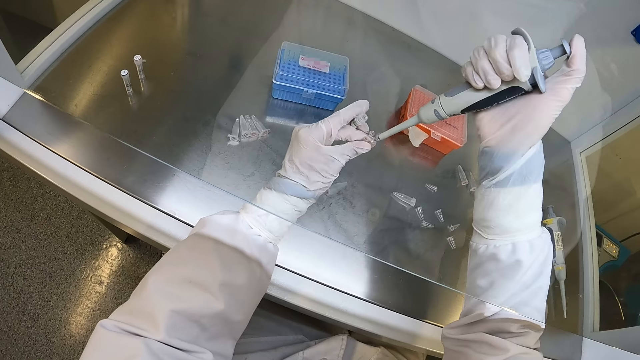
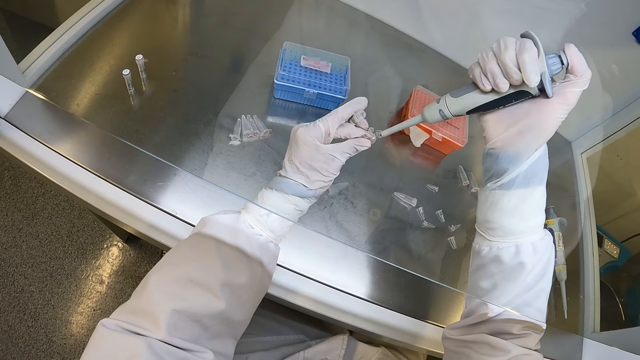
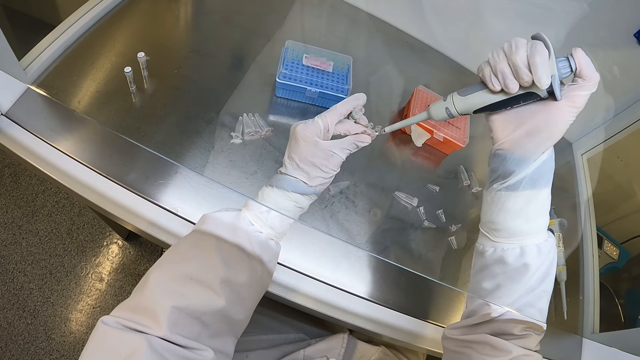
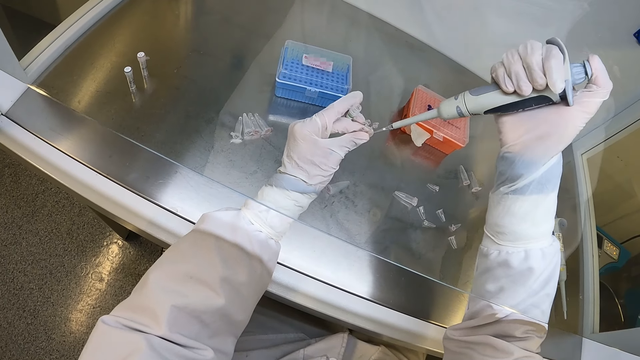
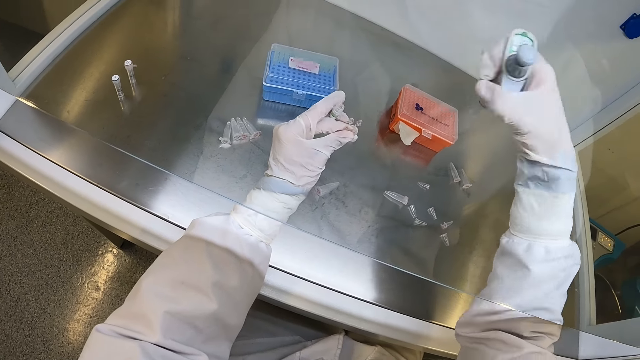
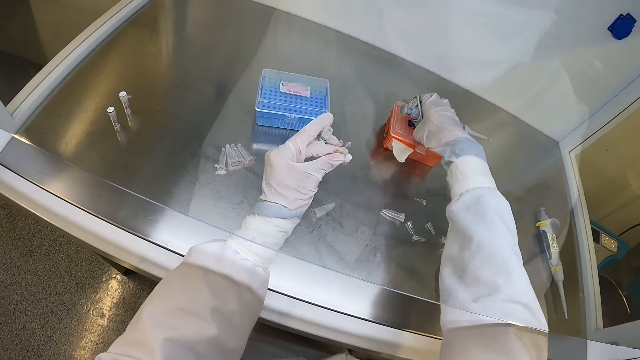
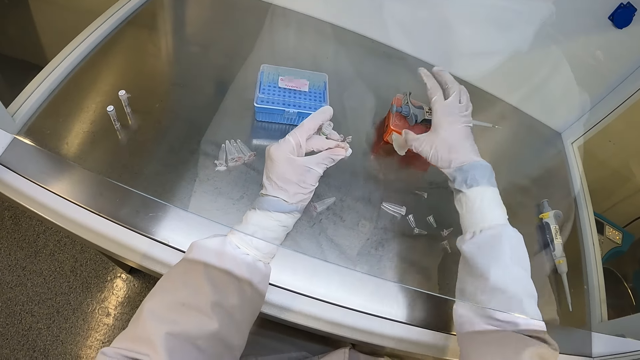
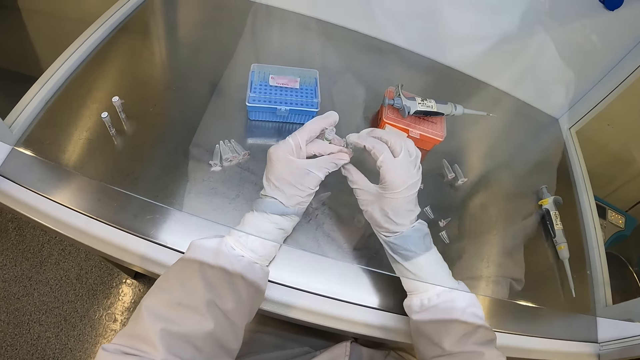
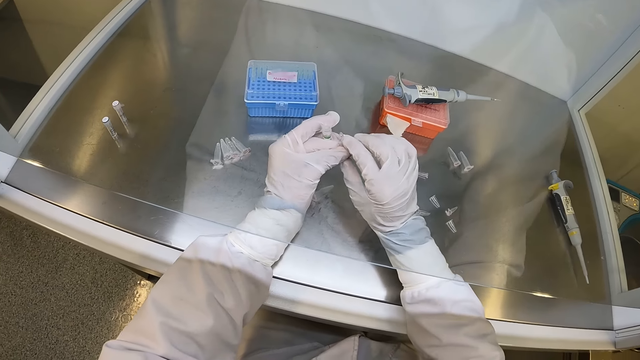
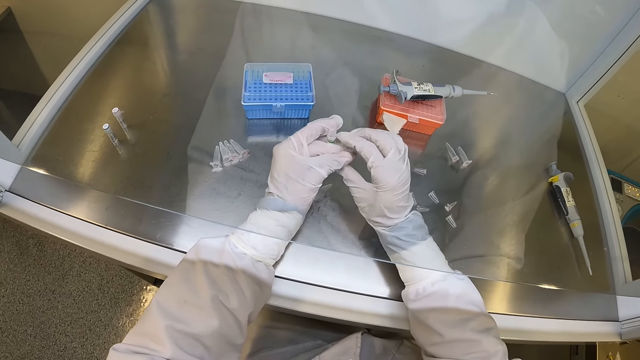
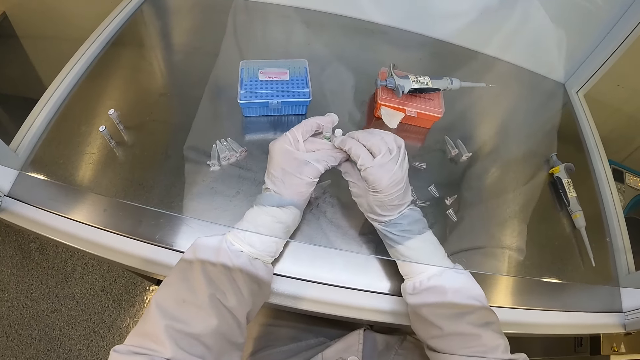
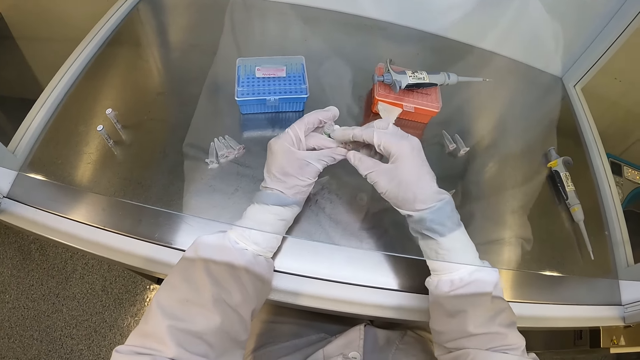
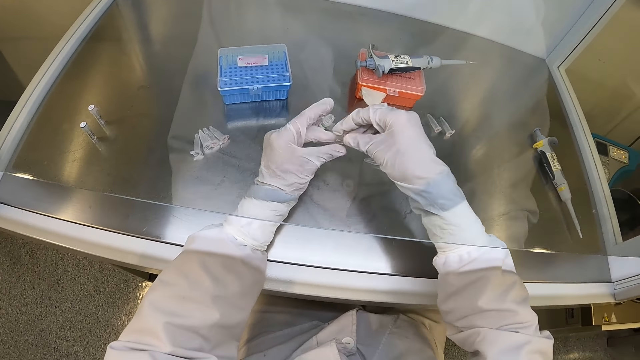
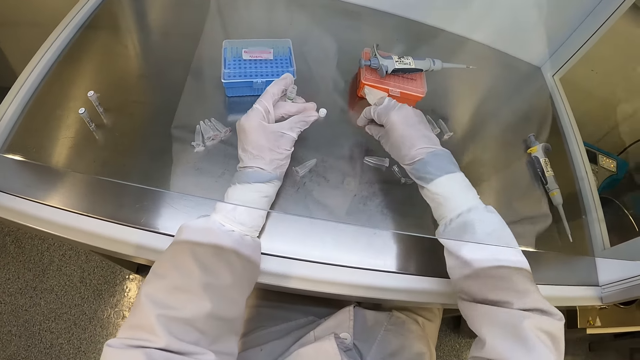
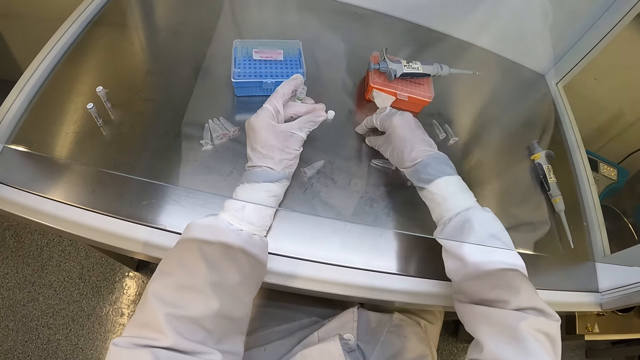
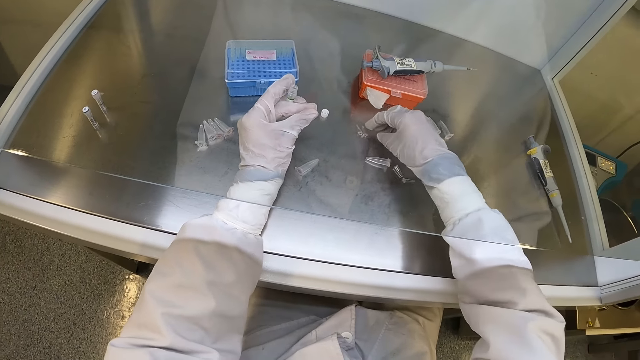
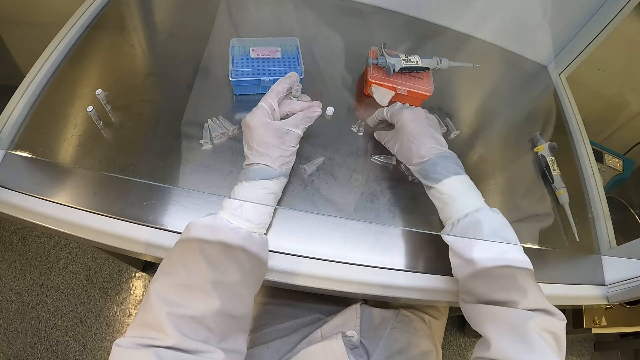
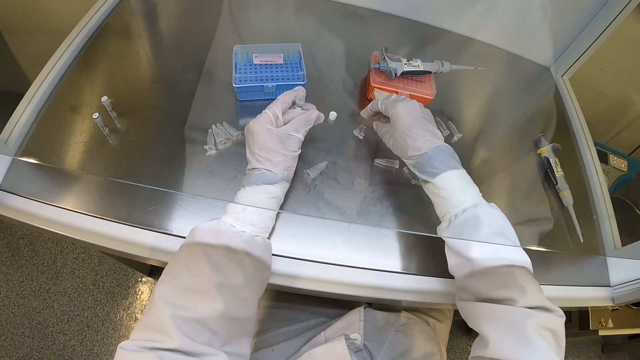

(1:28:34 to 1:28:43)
The camera wearer pours the chemical solution from the micropipette into the plastic tube in his left hand. He places the micropipette in his right hand on the test tube rack on the cabinet. He closes the plastic tube lid in his left hand with his right hand. He passes the plastic tube from his right hand to his left hand. He places the plastic tube on the cabinet with his right hand.

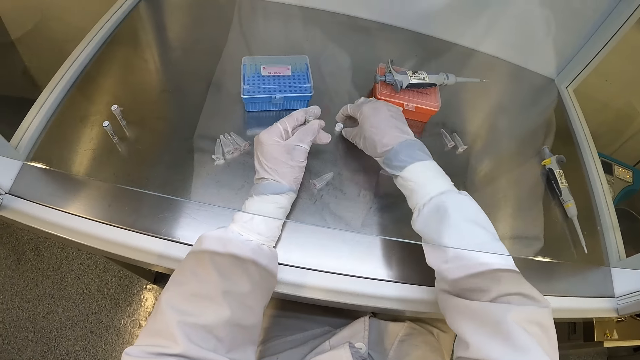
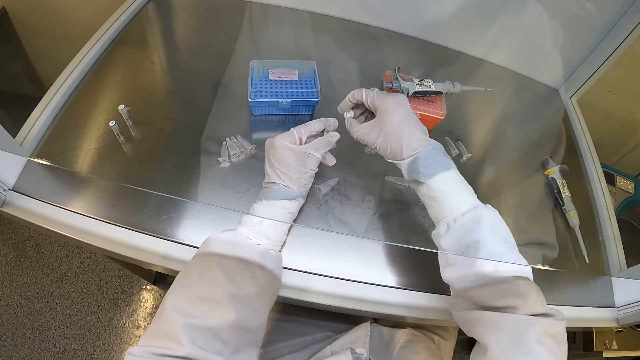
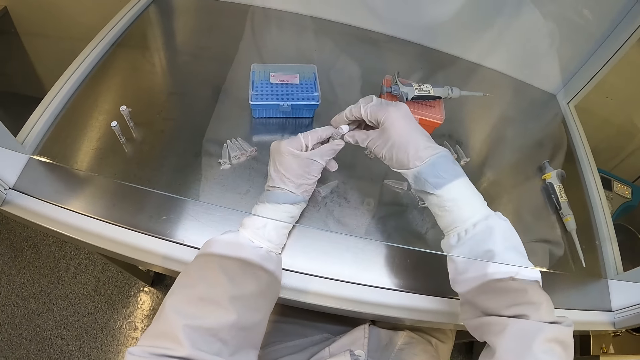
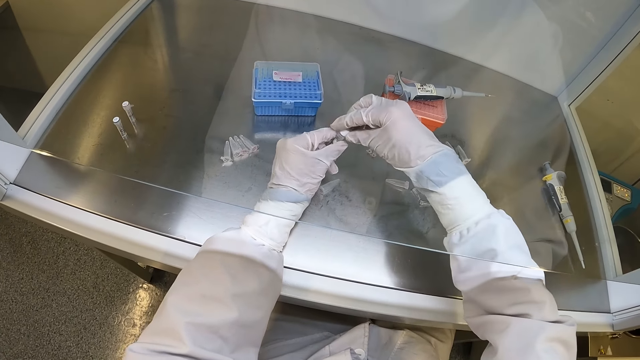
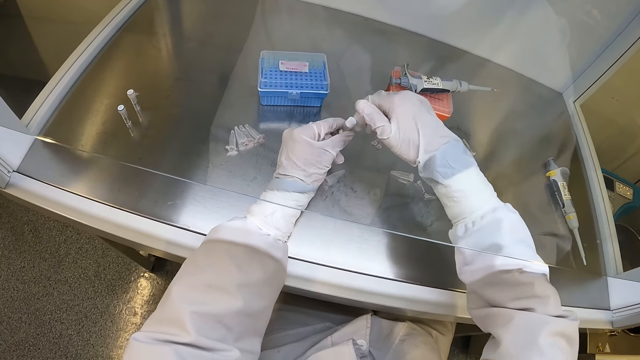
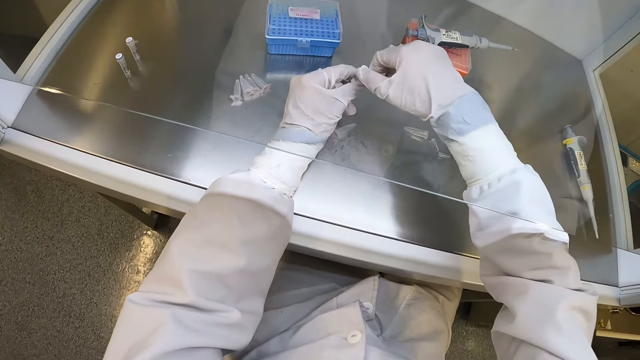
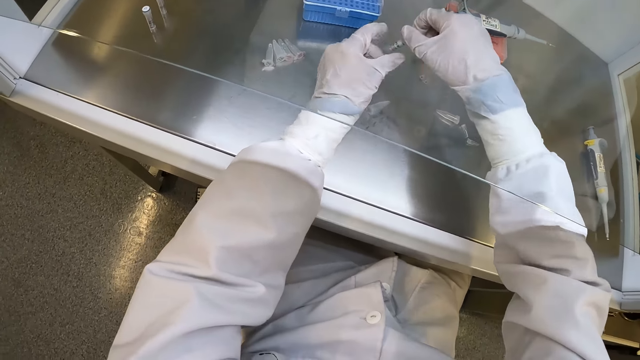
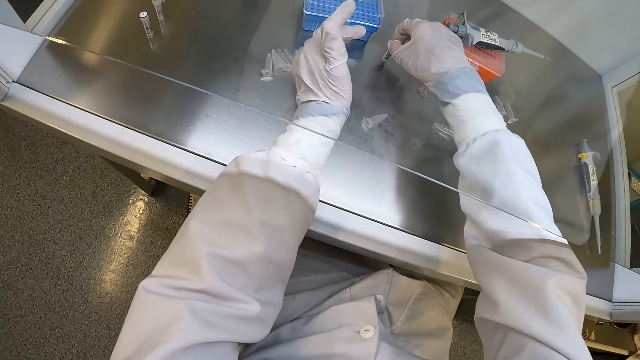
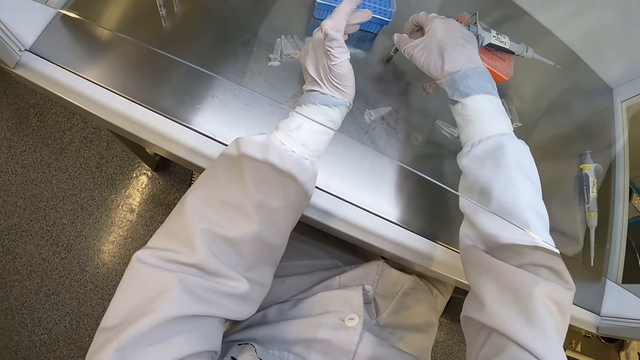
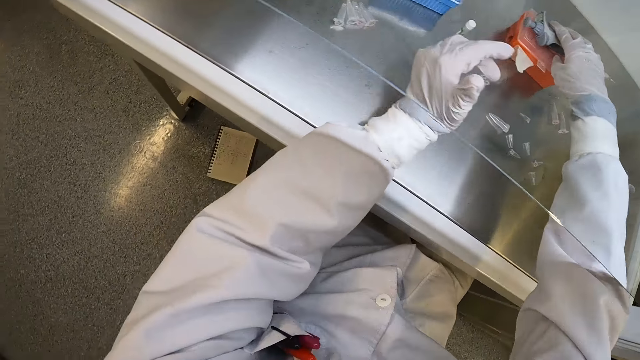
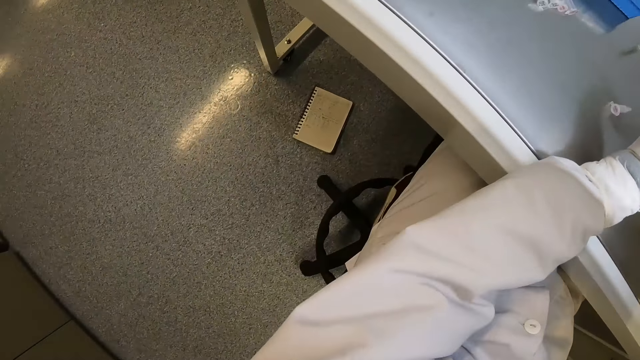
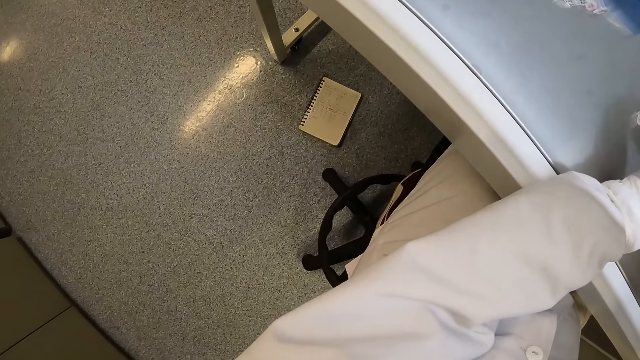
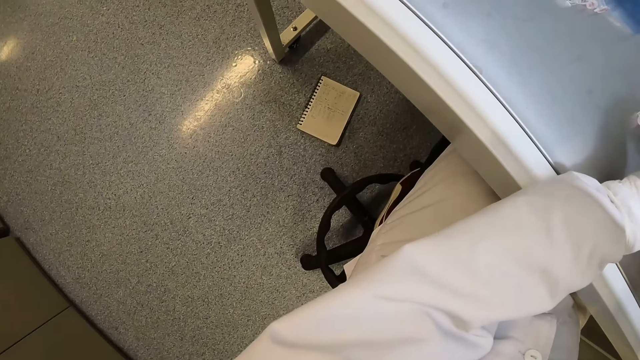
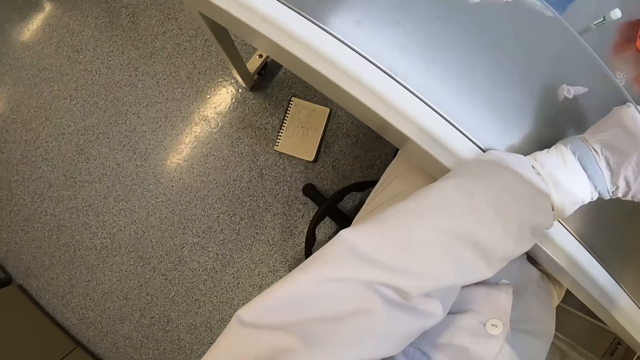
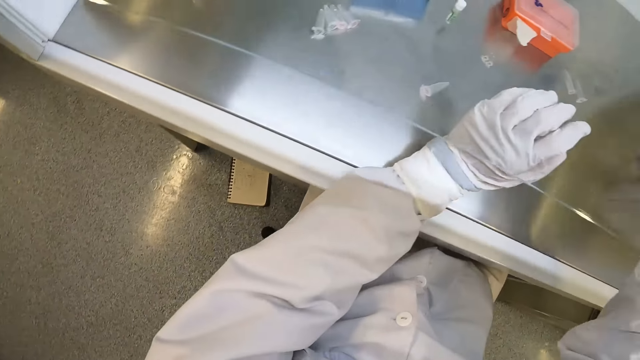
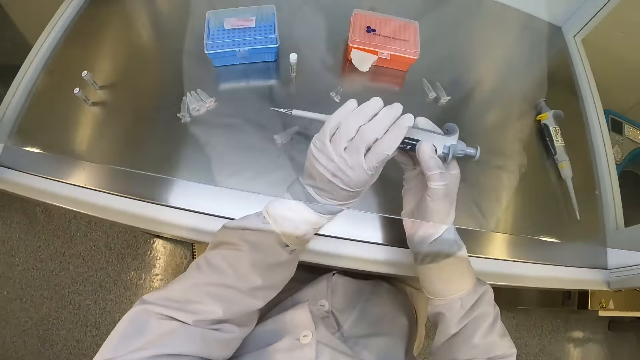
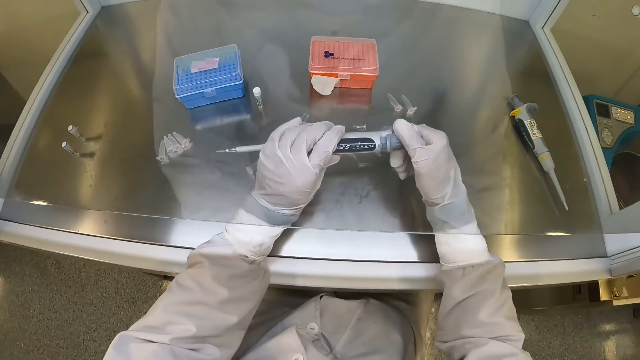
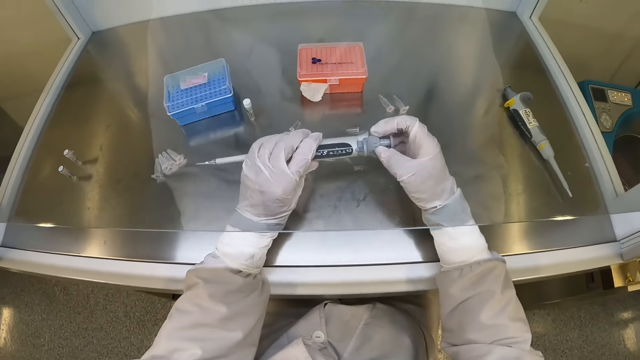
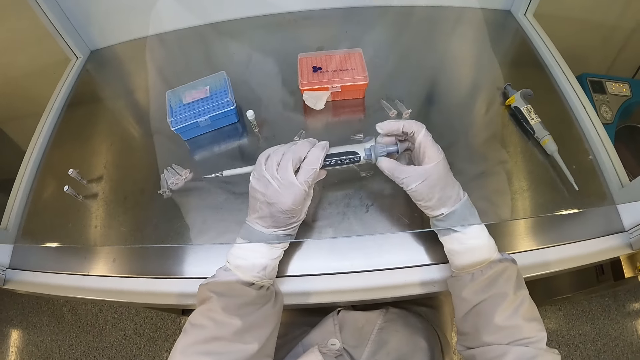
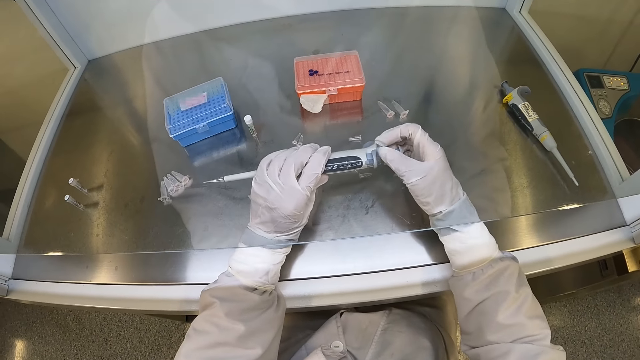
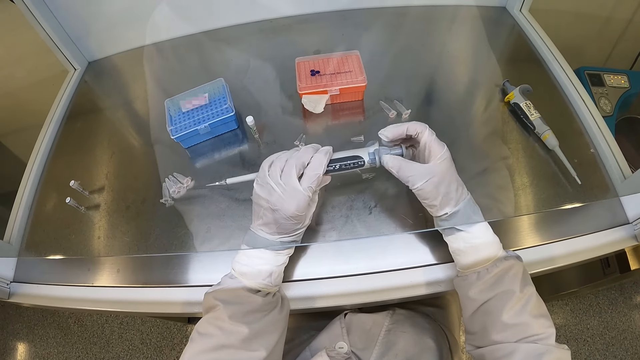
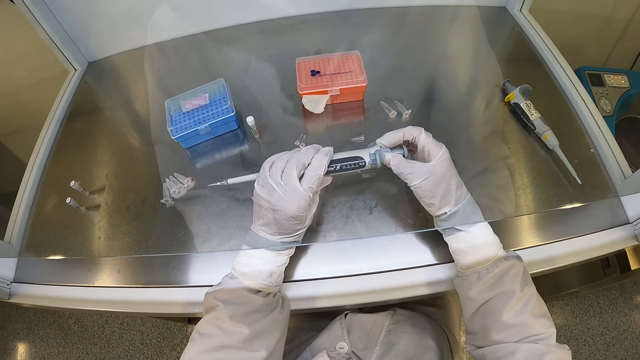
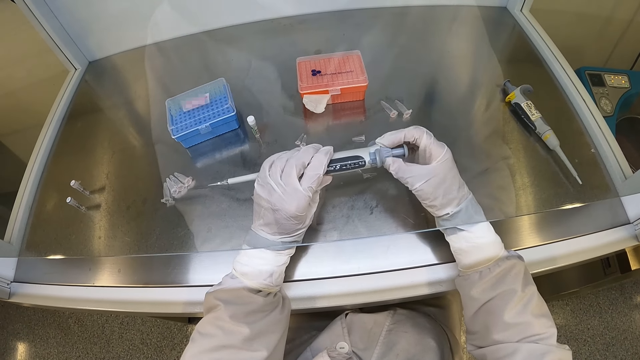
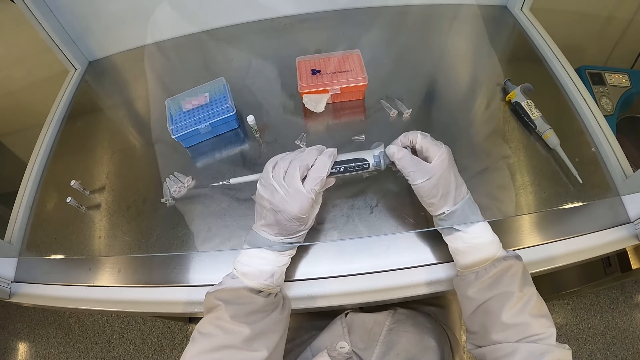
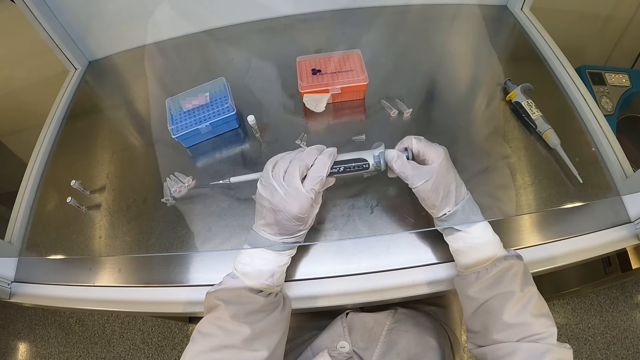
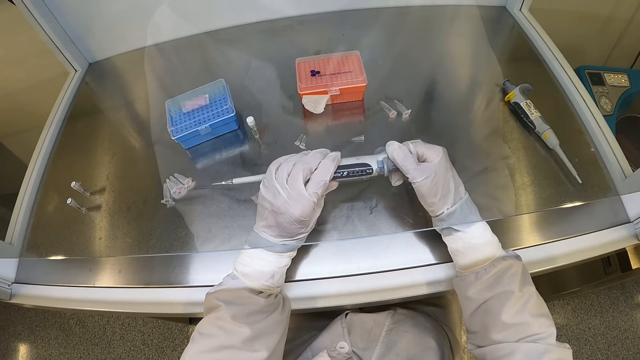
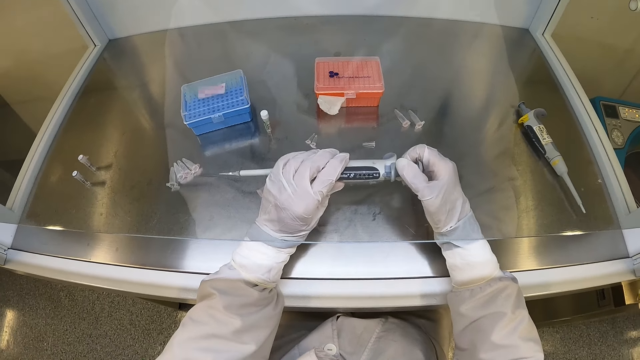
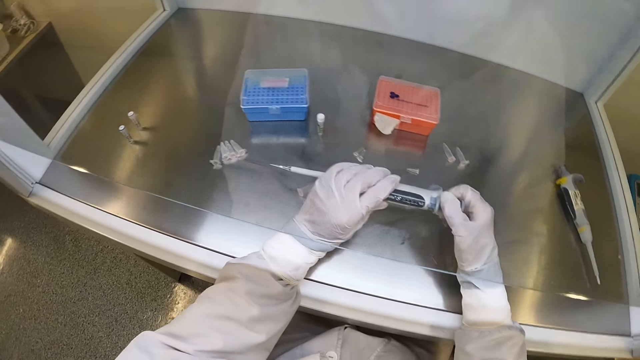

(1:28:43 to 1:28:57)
The camera wearer picks the glass tube cap from the cabinet with his right hand. He closes the glass tube in his left hand with the glass tube cap in his right hand. He places the glass tube on the cabinet with his right hand. He picks the micropipette or syringe from the test tube rack on the cabinet with his right hand. He passes the micropipette from his right hand to his left hand. He adjusts the syringe with his hands. He rotates the plunger of the micropipette in his left hand with his right hand.
